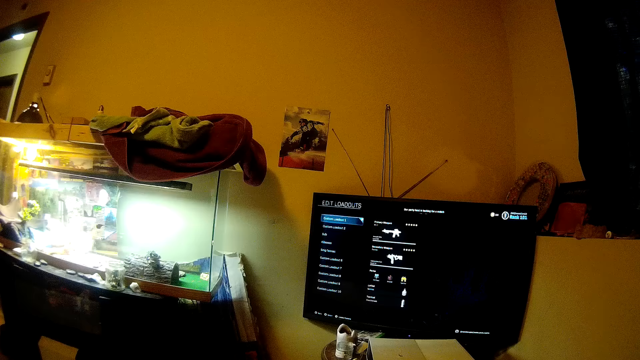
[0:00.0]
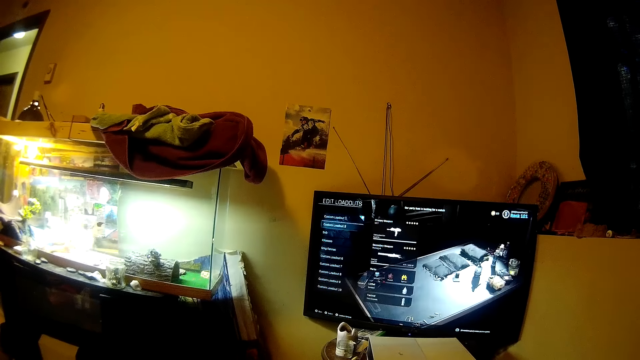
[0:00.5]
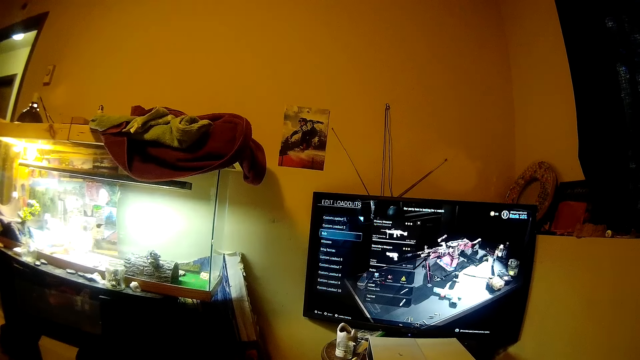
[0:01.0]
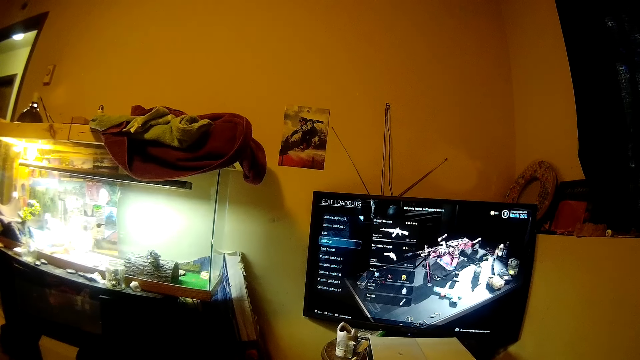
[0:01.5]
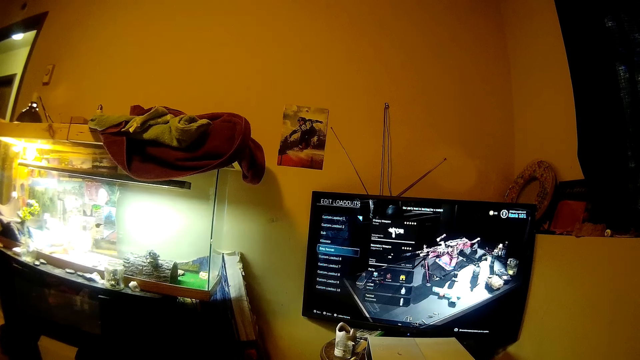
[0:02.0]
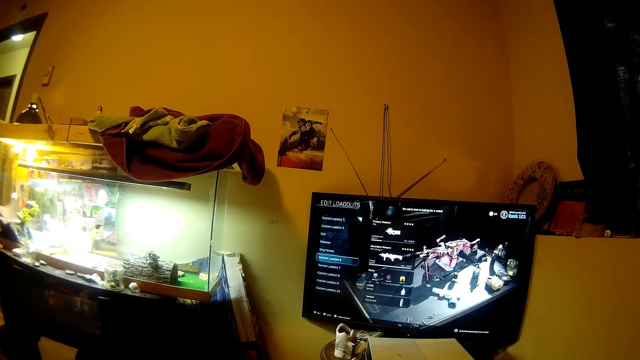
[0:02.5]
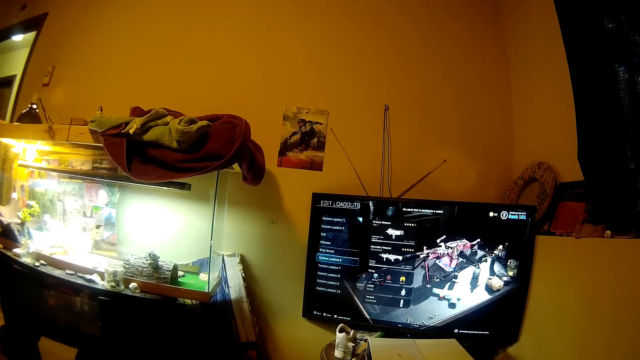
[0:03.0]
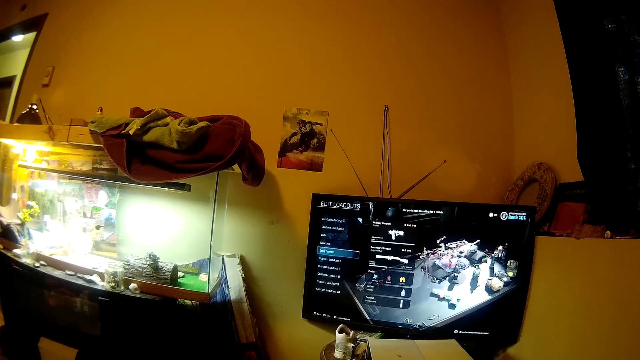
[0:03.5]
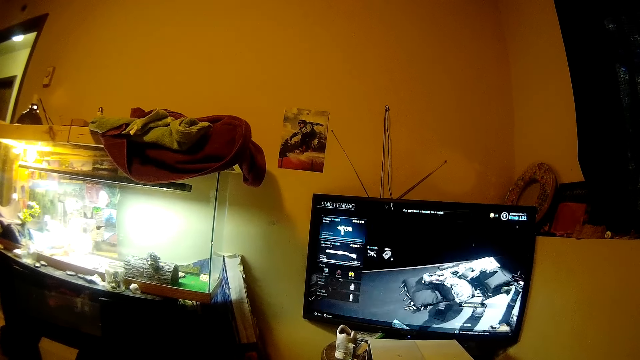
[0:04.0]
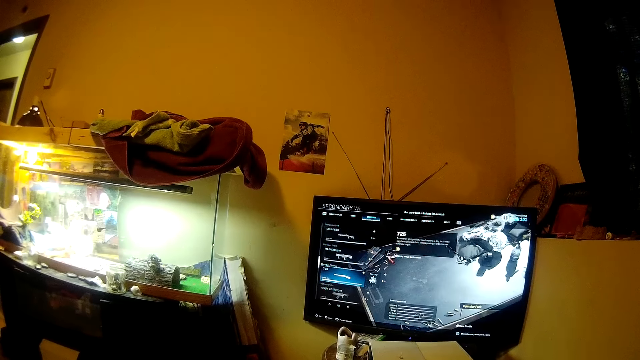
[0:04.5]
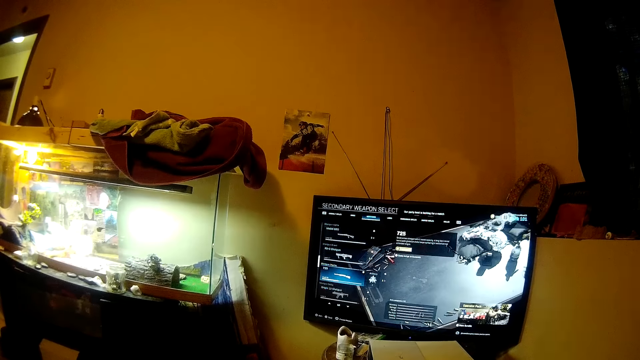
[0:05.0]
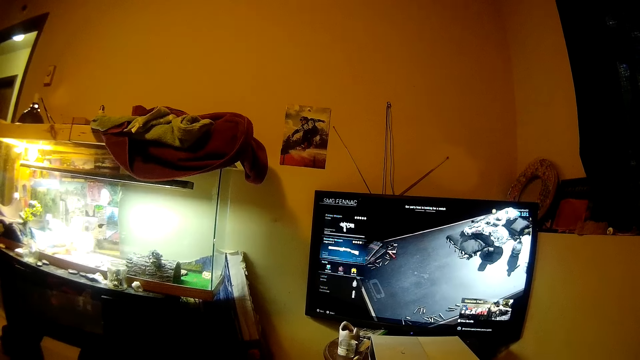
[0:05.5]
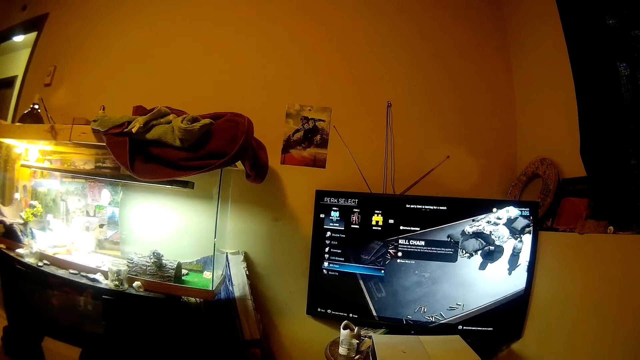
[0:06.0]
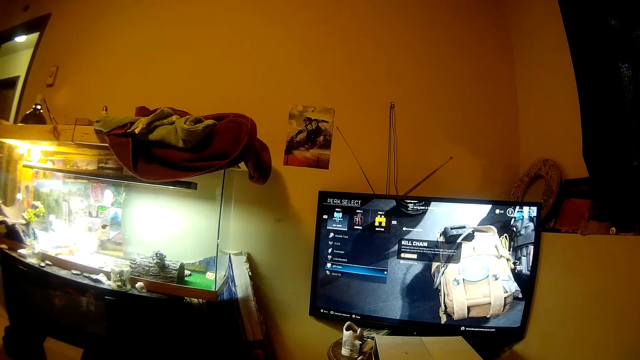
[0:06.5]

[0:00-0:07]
The camera wearer looks at the TV. They set up the game on the TV.

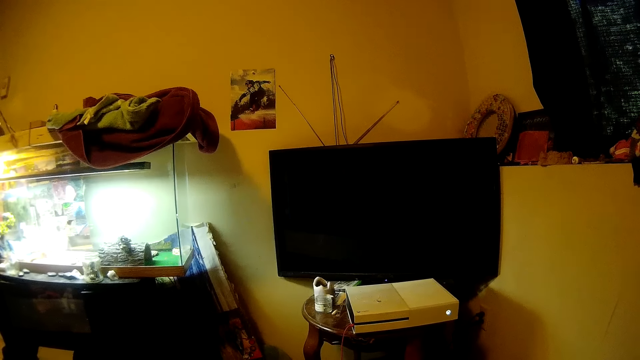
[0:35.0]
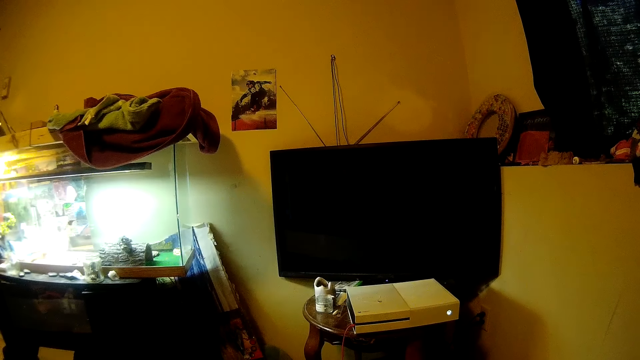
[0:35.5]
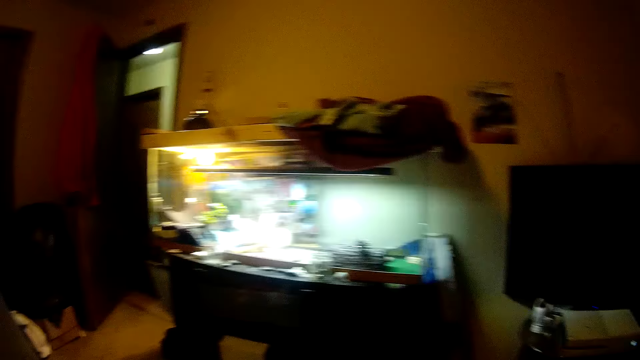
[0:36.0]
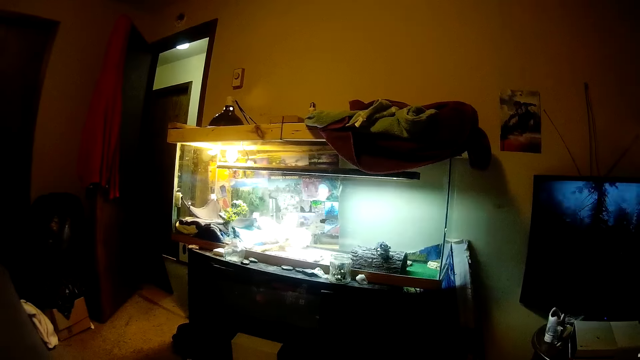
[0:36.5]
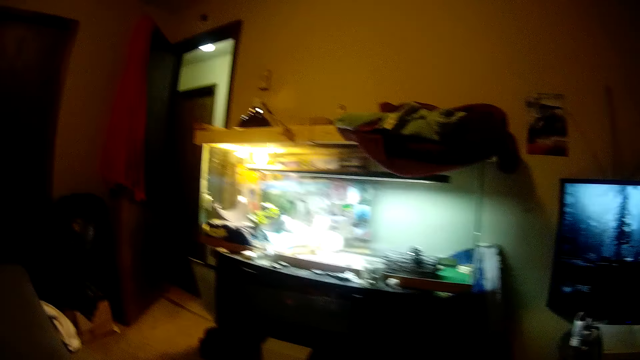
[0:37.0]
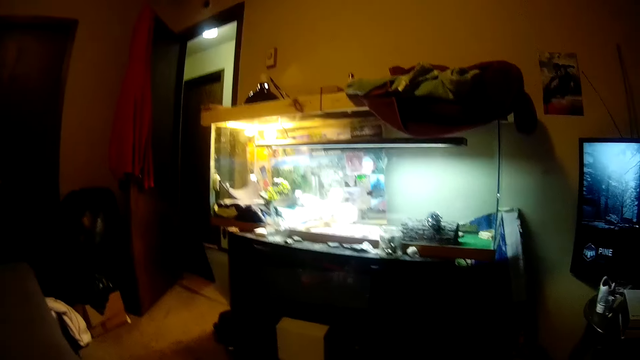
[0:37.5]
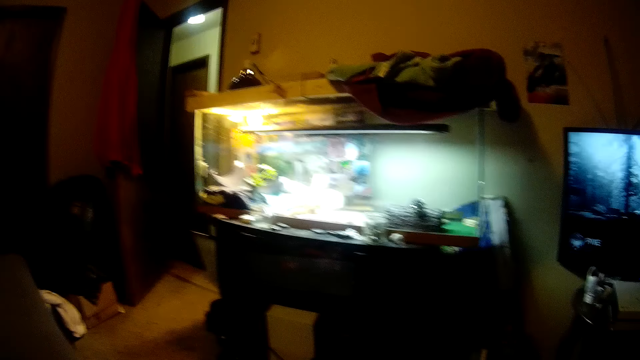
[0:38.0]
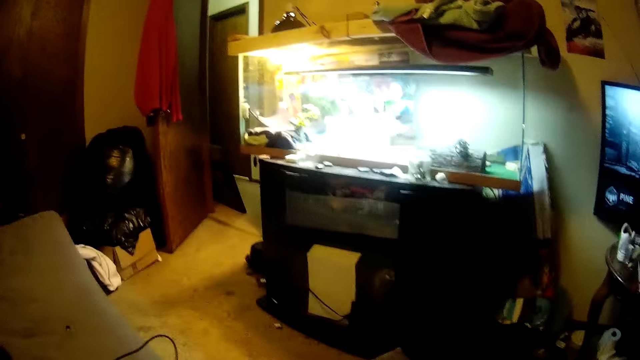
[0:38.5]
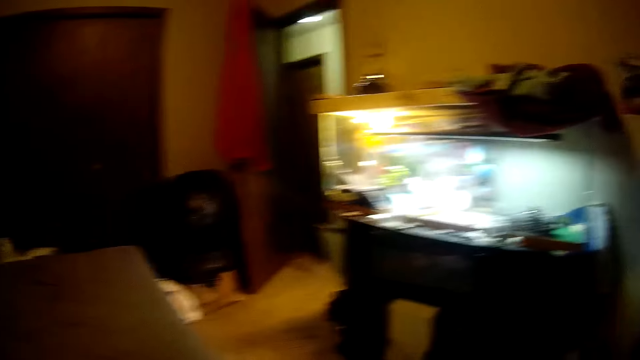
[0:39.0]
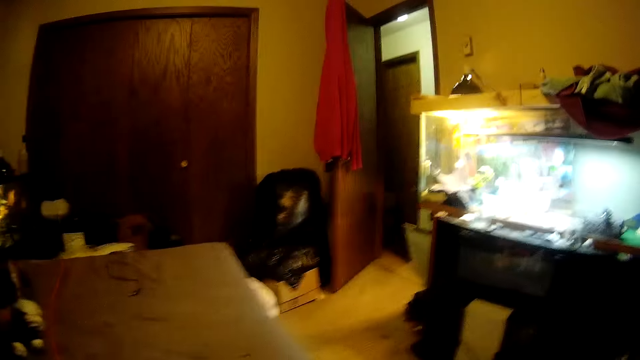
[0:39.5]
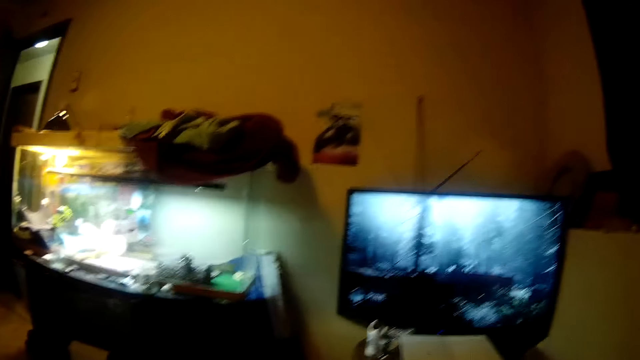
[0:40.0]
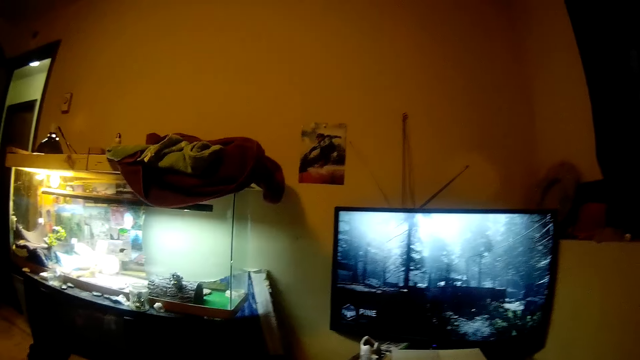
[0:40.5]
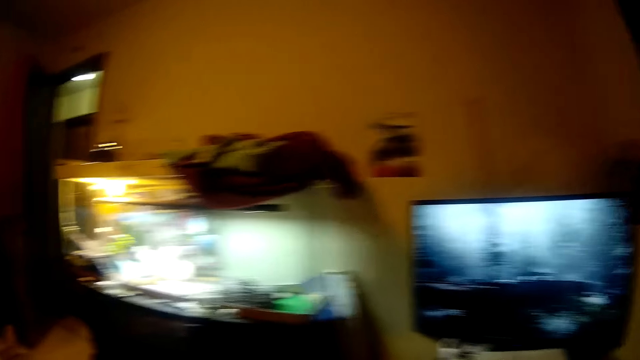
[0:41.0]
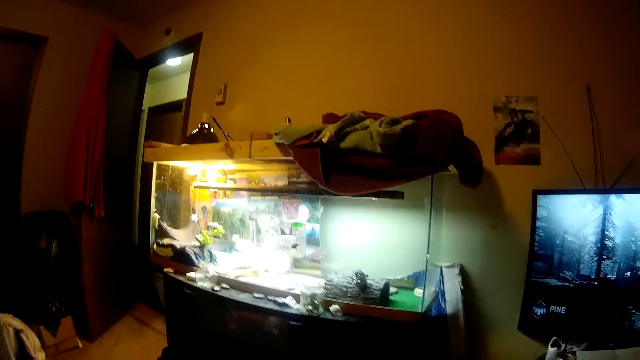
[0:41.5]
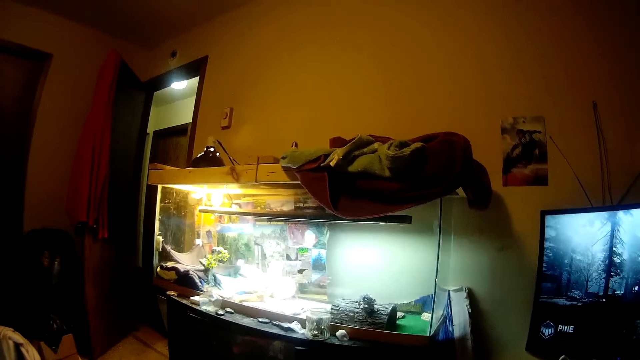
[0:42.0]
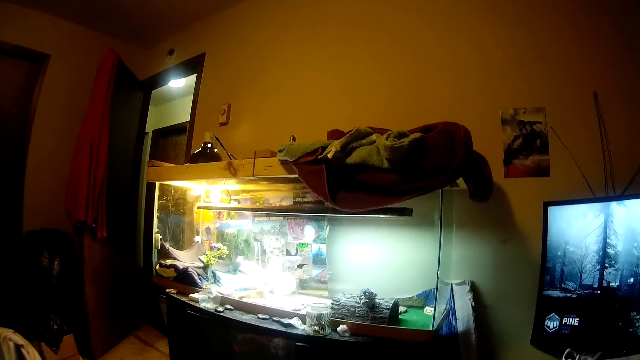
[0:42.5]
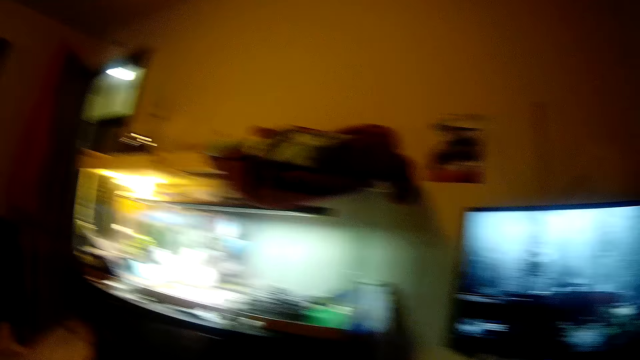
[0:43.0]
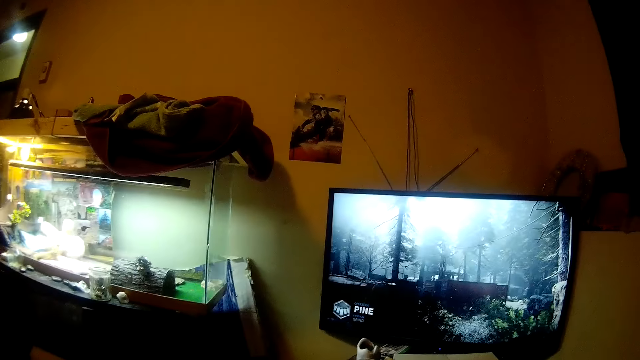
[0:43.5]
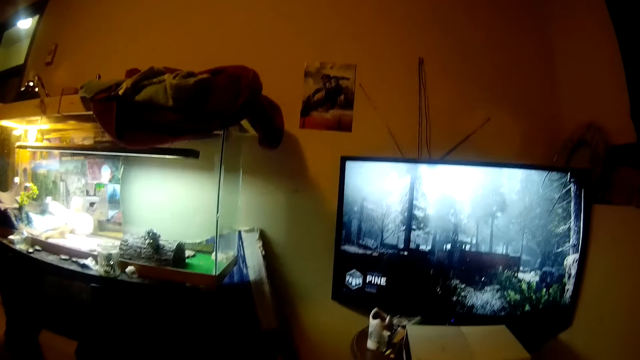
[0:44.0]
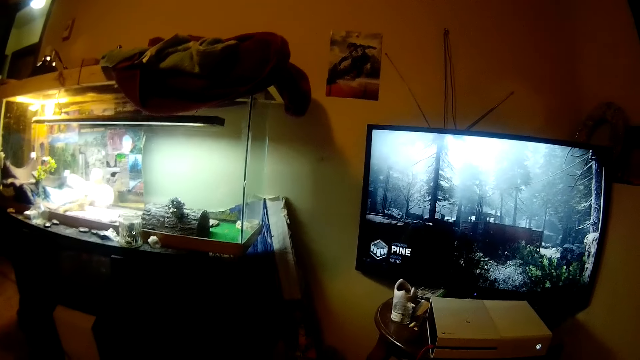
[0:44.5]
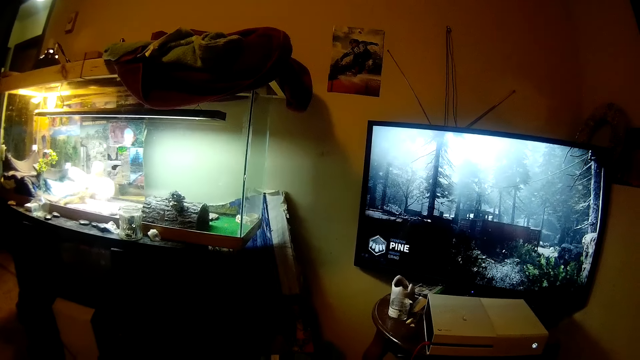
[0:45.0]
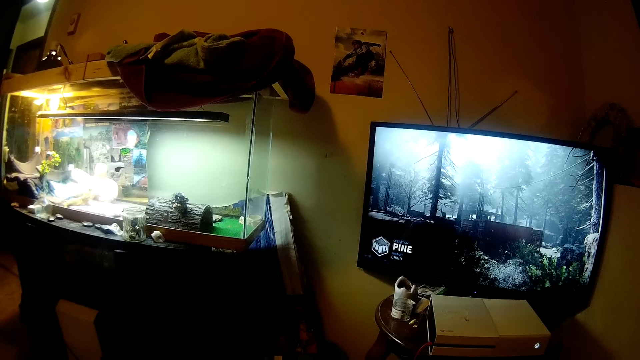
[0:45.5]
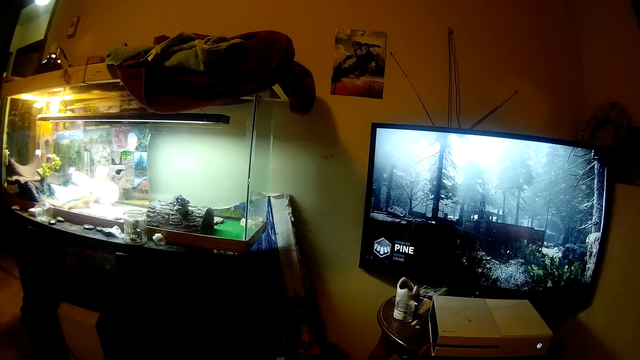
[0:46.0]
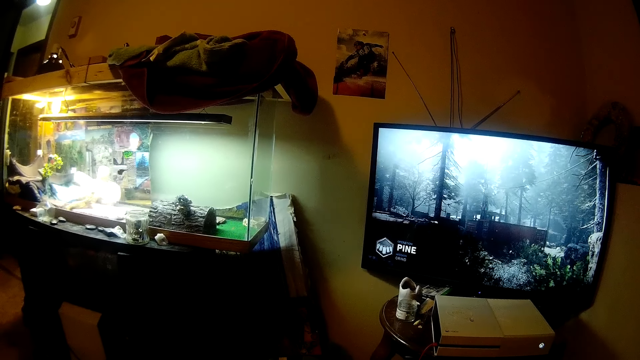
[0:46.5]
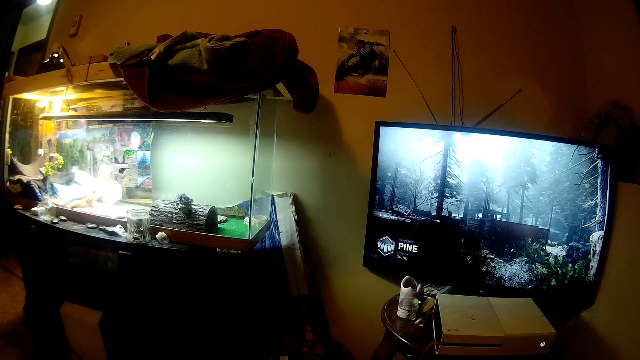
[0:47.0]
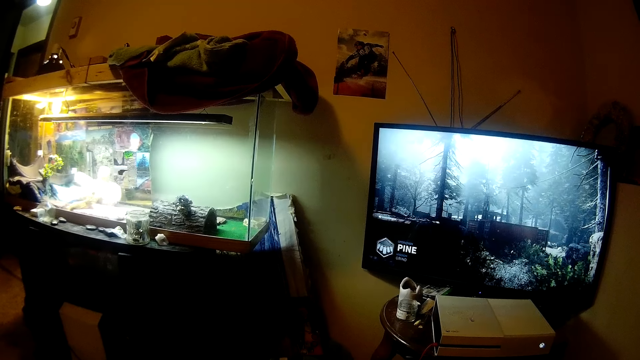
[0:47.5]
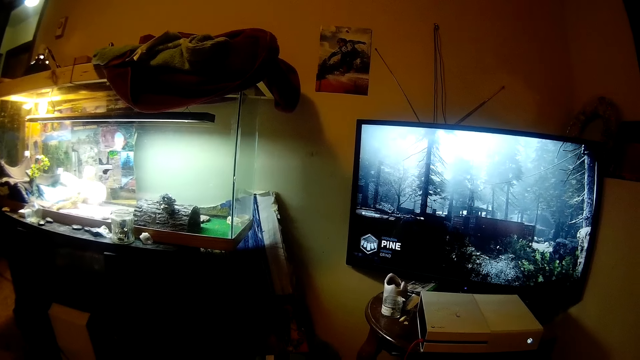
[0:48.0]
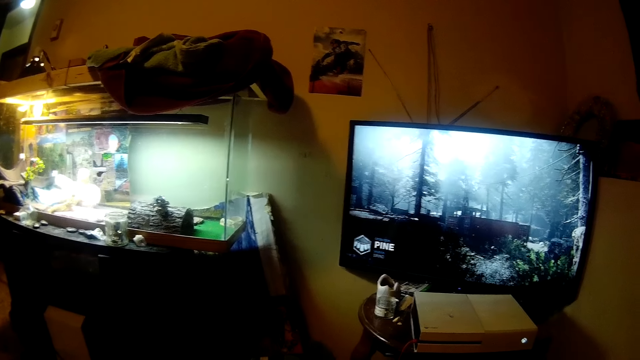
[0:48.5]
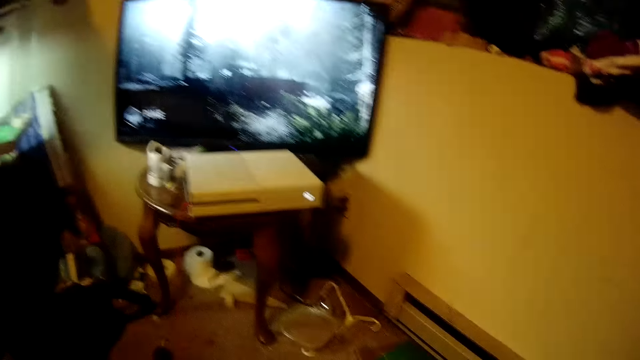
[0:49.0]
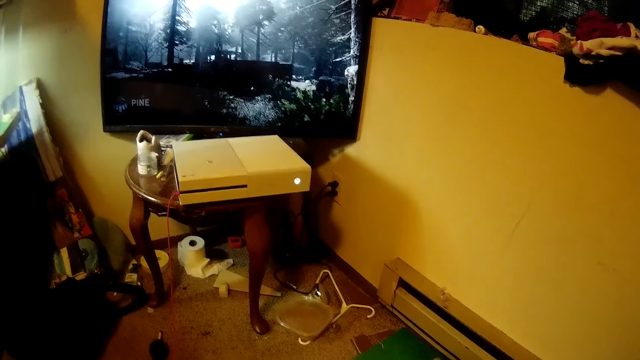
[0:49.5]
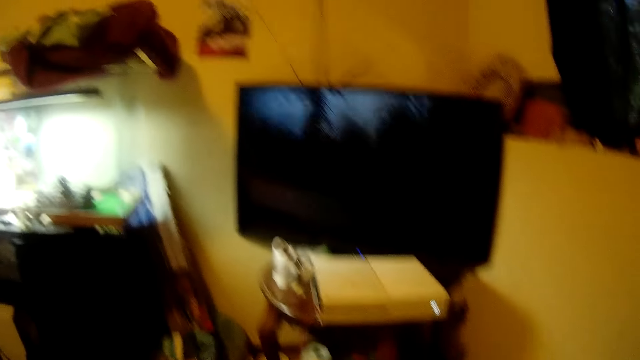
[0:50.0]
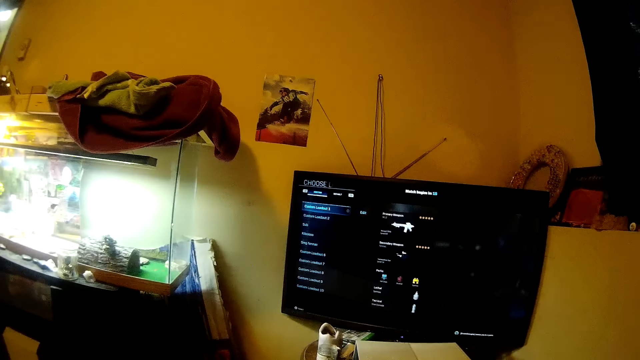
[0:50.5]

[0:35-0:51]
The camera wearer looks at the other side of the room. They talk. They look at the TV. They look at the floor.
